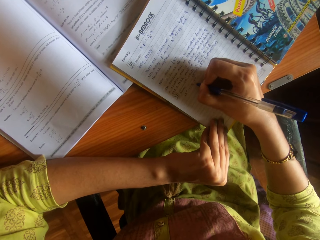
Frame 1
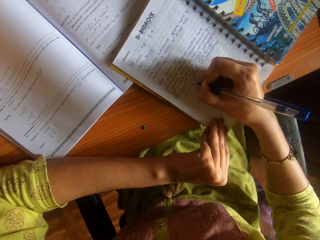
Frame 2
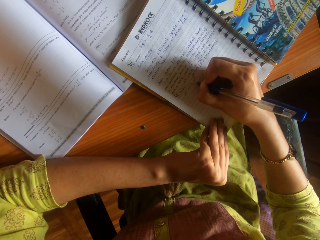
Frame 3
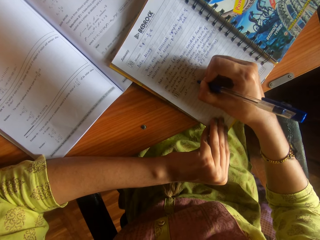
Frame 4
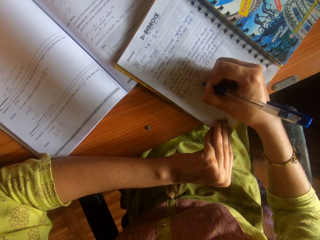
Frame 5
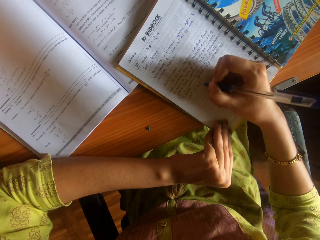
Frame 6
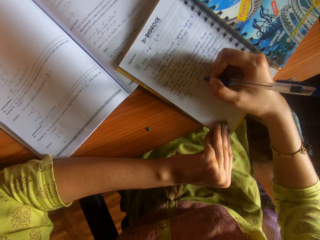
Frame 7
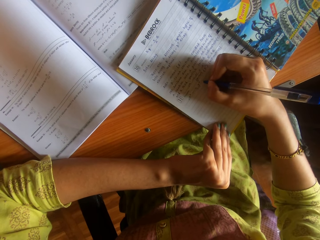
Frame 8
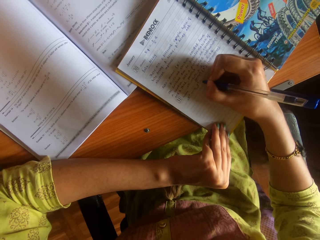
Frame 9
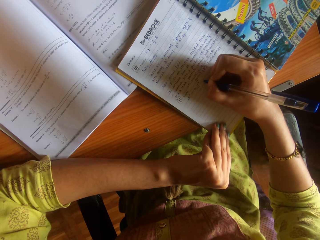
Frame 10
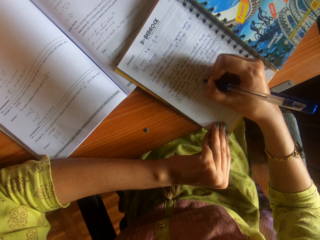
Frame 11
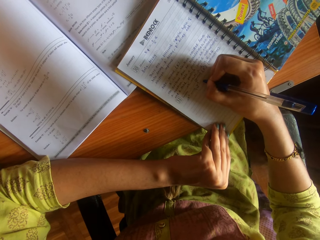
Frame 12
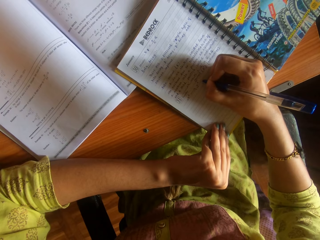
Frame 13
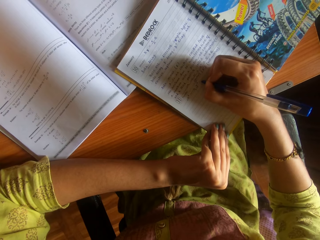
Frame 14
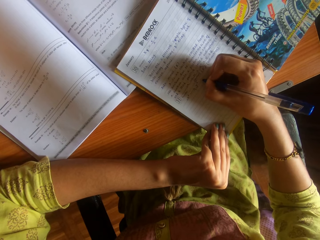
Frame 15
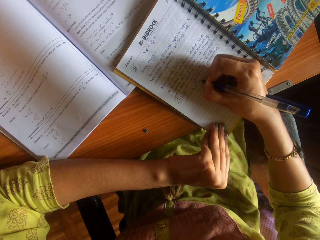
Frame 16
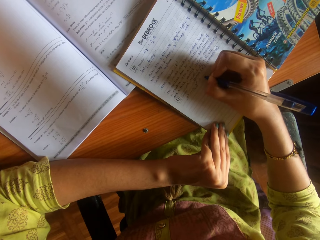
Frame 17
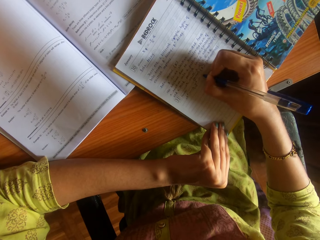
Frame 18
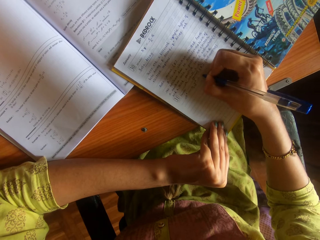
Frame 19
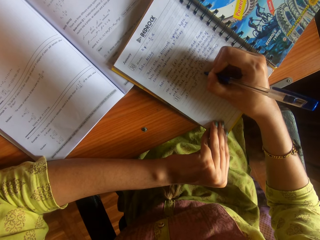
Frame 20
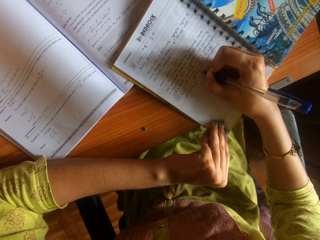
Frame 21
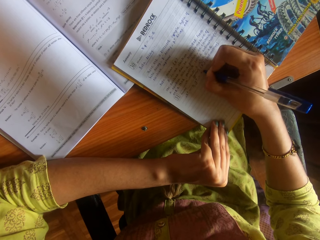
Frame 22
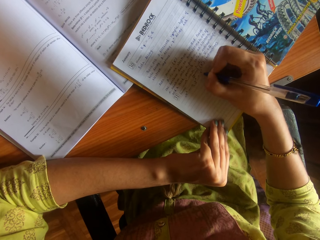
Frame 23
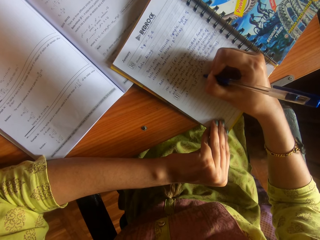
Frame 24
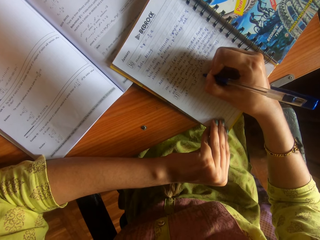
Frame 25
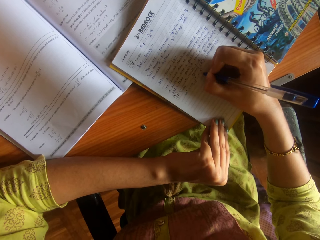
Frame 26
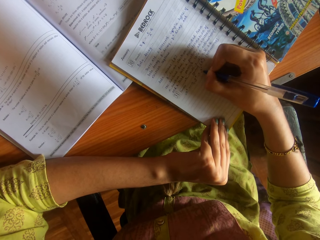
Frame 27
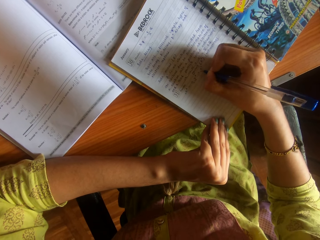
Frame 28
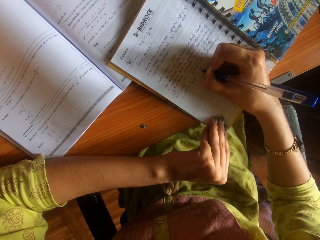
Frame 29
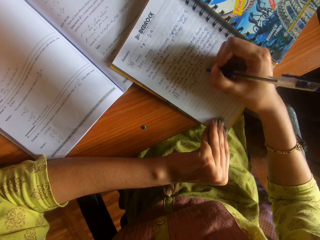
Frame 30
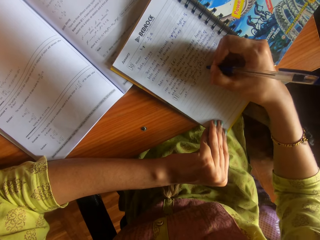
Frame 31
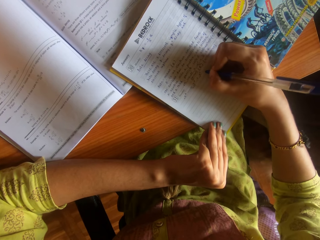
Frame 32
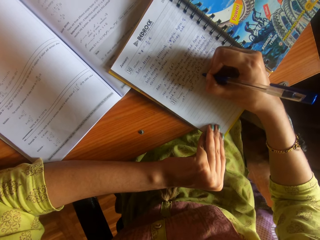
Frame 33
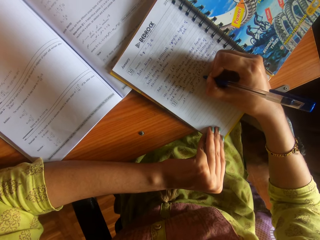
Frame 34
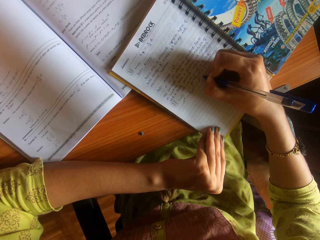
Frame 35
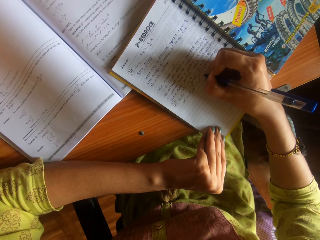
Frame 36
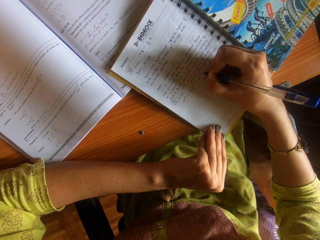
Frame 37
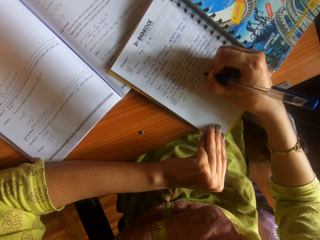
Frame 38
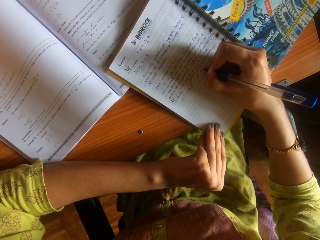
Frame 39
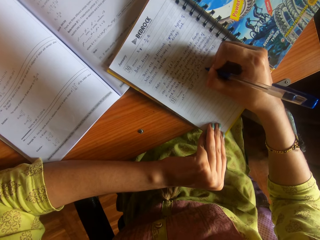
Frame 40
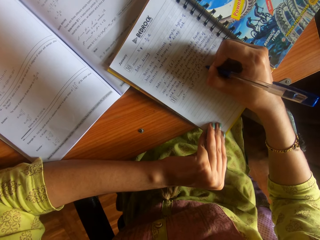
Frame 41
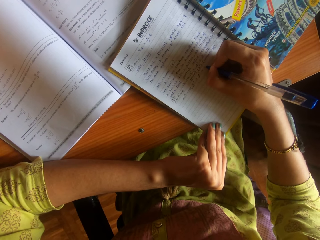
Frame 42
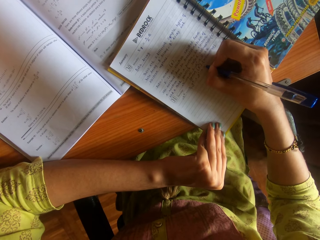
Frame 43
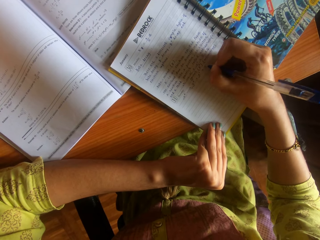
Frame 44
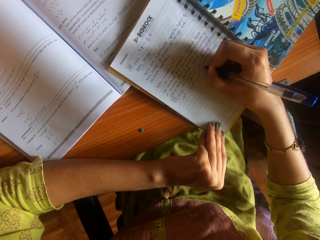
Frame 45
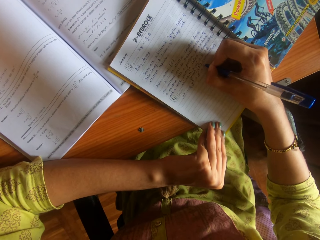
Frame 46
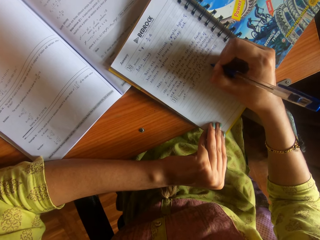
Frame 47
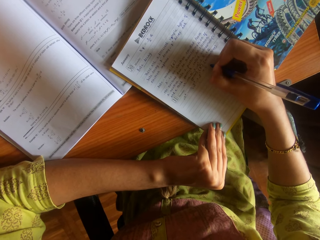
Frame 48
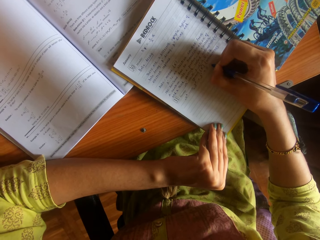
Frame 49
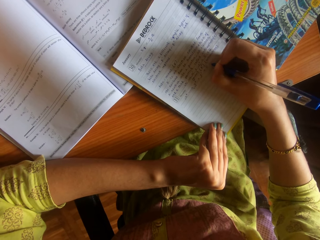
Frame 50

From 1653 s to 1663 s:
The camera wearer moves the right hand. They write the book using a pen. They move the right hand. They write the book using the pen.

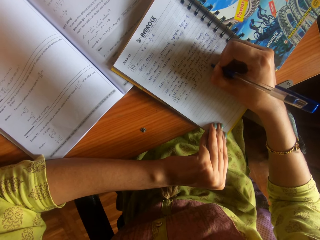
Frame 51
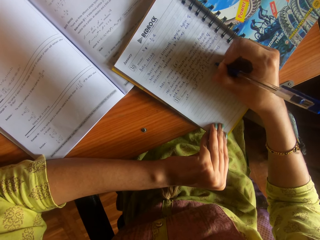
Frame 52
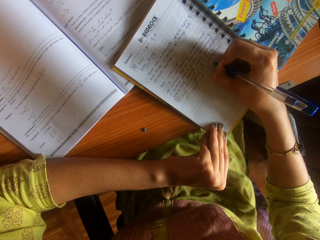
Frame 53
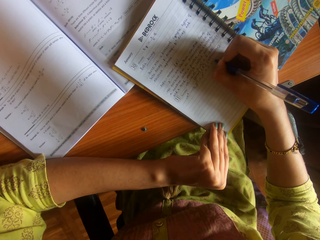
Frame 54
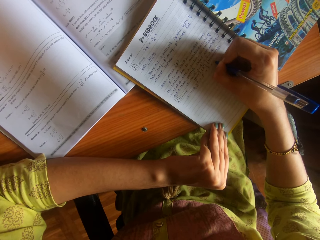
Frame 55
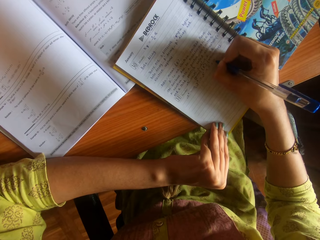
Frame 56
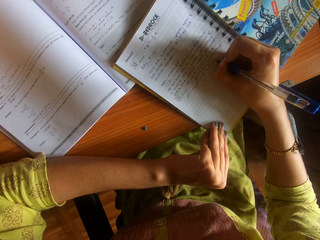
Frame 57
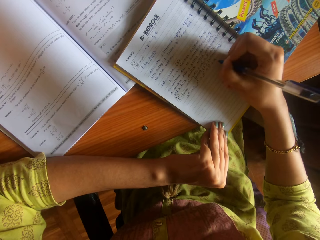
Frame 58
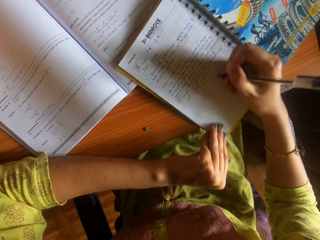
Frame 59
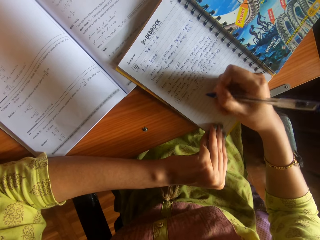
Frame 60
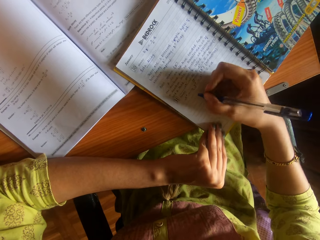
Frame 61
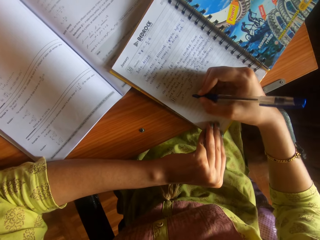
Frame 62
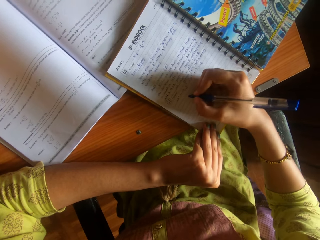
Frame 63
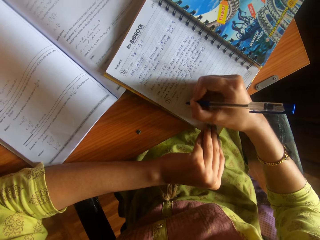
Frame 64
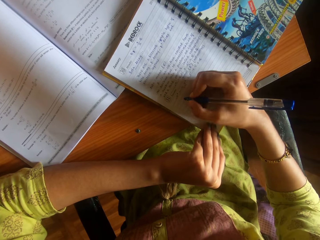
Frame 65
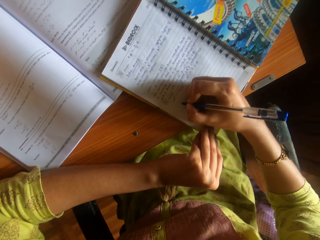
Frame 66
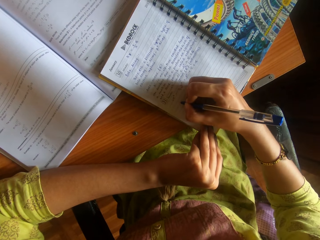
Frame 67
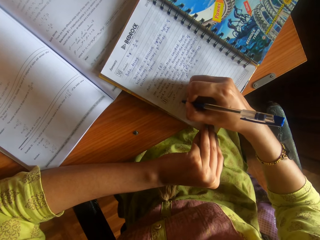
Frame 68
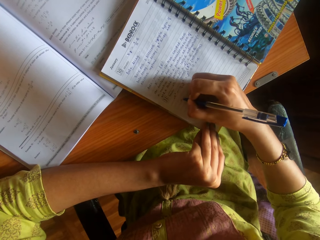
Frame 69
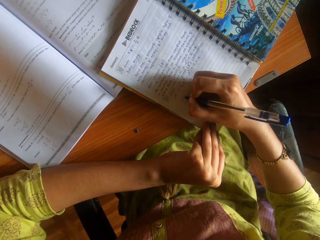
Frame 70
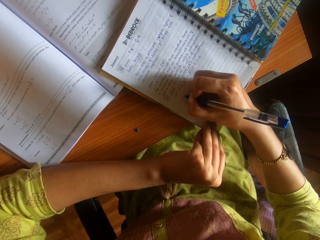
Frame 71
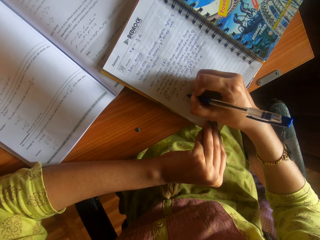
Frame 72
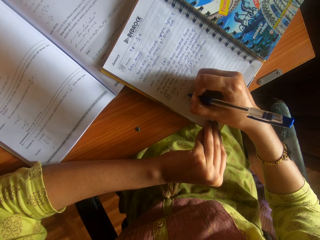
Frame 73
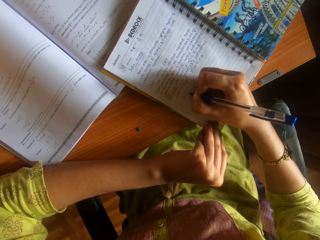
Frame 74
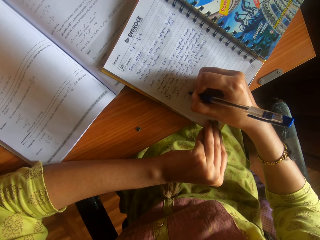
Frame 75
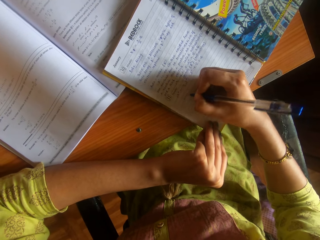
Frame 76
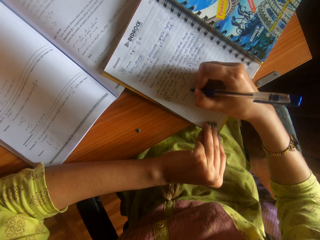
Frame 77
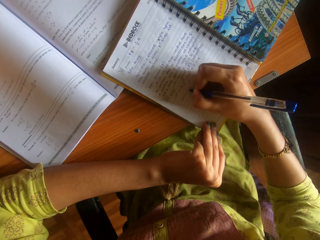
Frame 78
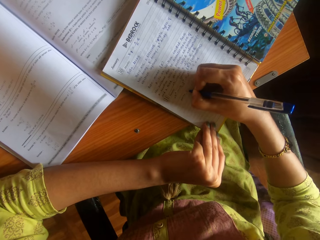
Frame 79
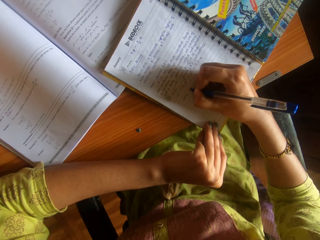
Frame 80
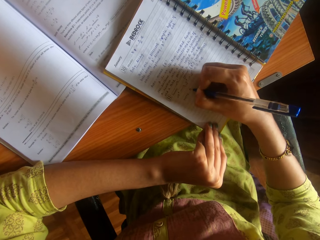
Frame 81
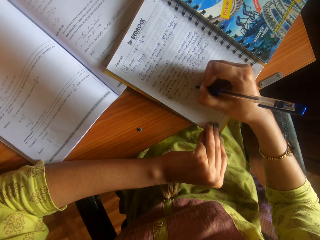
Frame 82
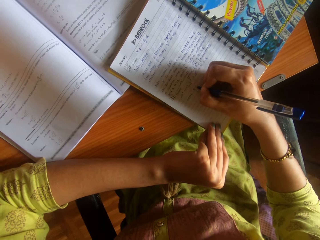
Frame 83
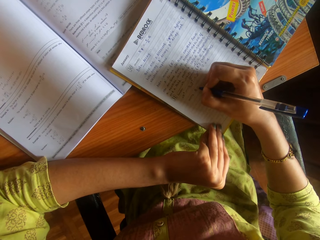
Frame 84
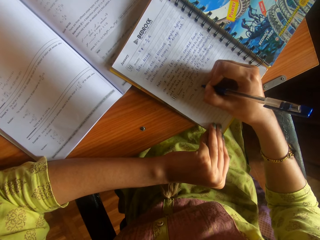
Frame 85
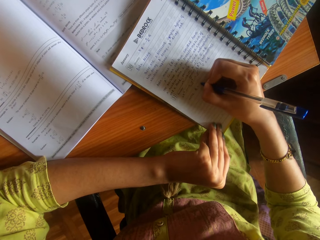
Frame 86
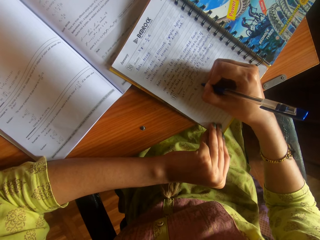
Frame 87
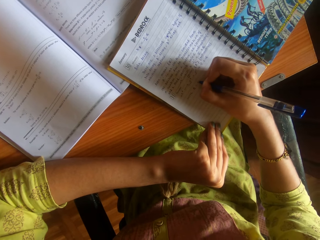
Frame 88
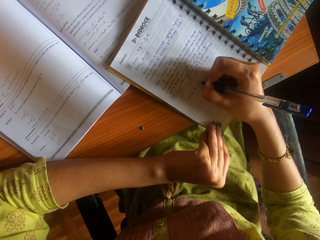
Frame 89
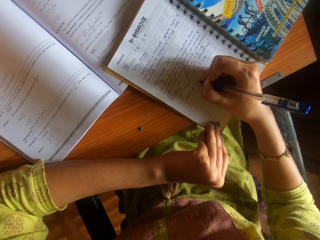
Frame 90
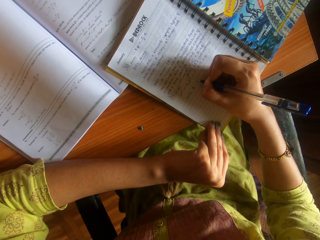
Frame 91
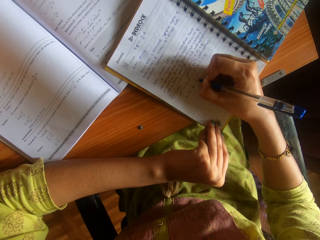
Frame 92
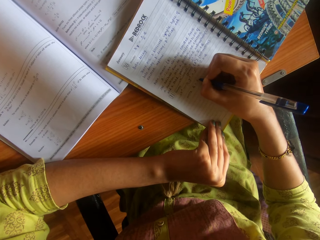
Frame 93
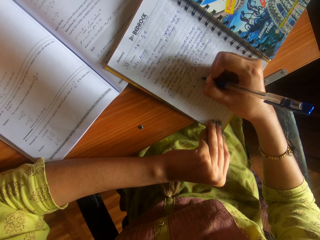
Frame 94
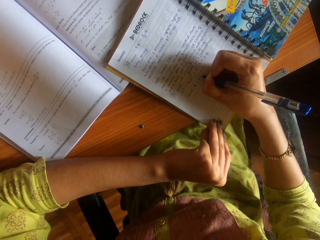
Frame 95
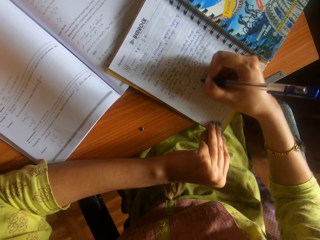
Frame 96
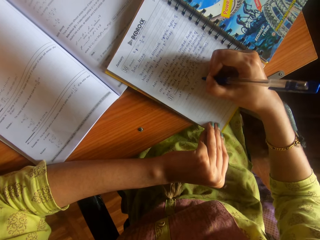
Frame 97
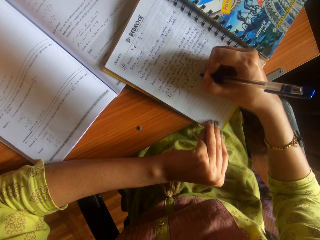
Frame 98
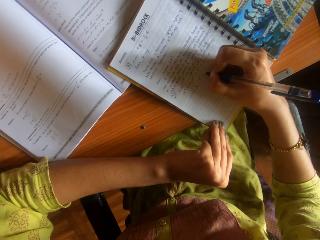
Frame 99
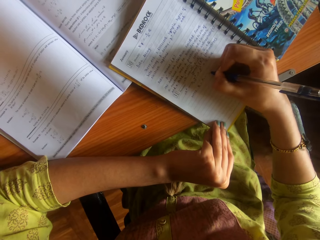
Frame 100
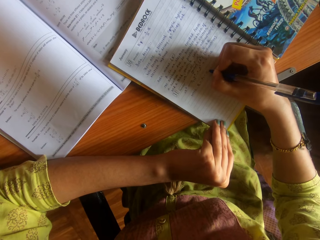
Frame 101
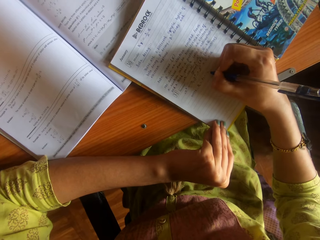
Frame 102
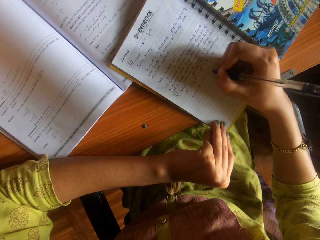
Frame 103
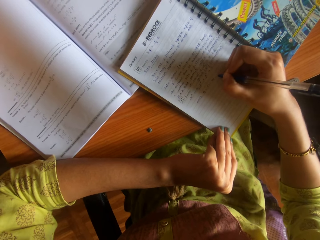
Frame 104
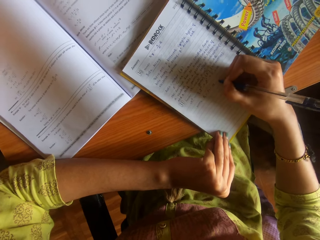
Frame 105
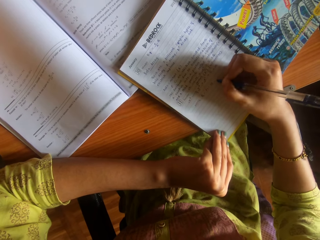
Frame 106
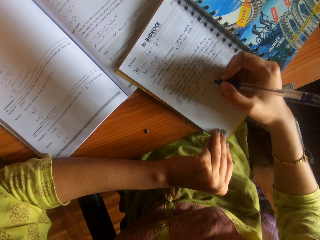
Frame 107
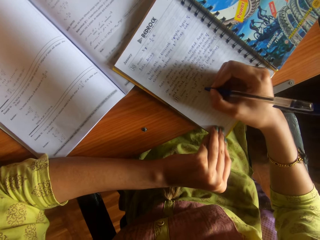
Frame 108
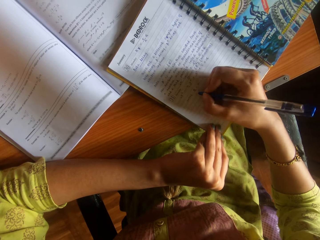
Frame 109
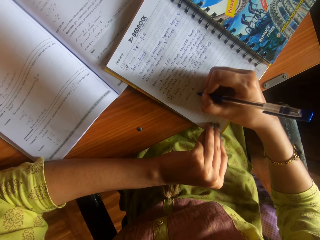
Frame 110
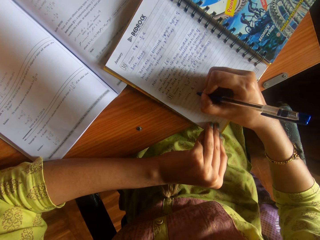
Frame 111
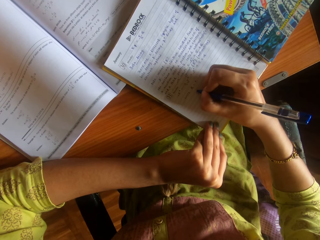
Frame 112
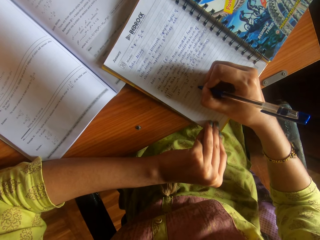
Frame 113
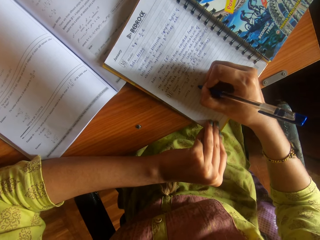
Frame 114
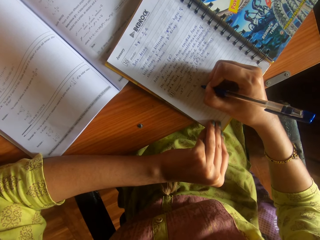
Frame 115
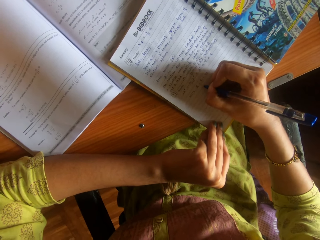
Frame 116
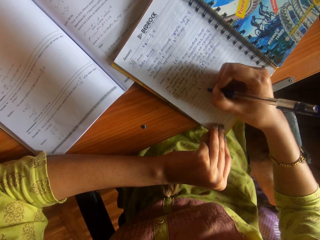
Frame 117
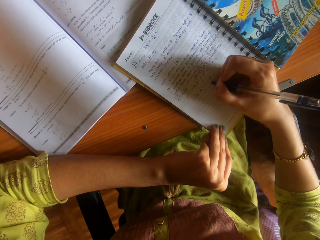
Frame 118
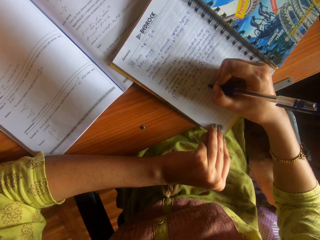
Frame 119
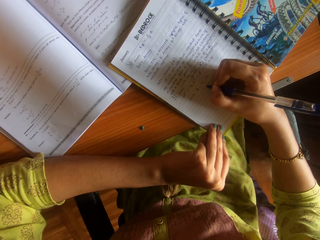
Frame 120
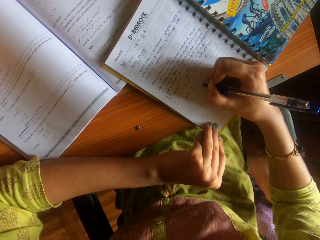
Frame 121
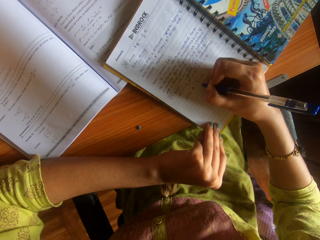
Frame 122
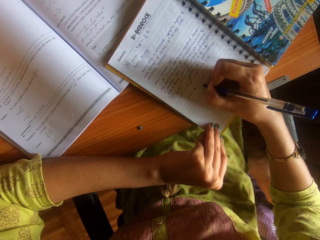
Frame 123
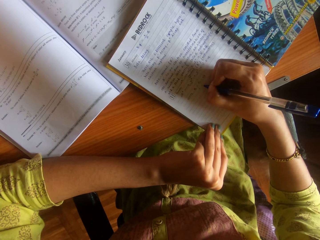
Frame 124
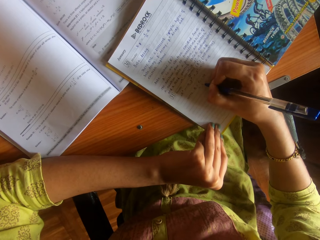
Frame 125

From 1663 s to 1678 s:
The camera wearer stops writing. They move the right hand and write the book using a pen.
